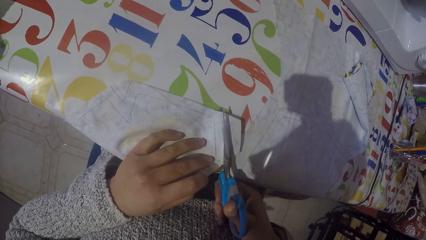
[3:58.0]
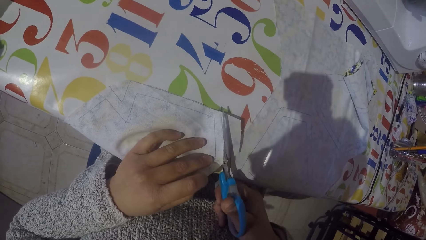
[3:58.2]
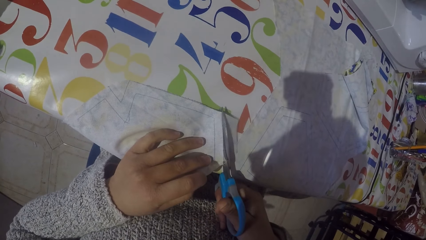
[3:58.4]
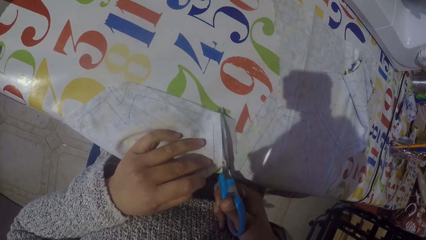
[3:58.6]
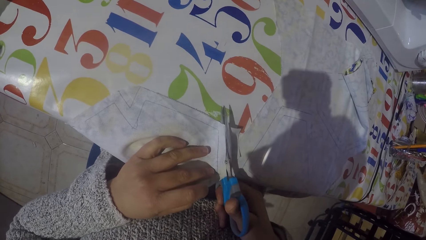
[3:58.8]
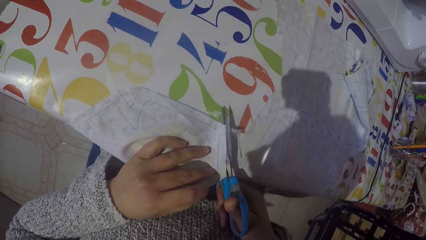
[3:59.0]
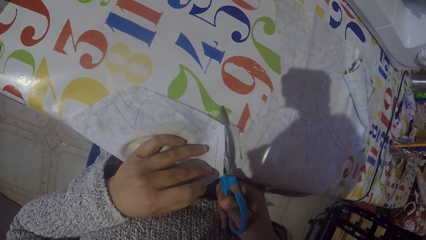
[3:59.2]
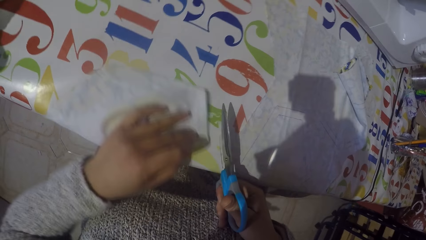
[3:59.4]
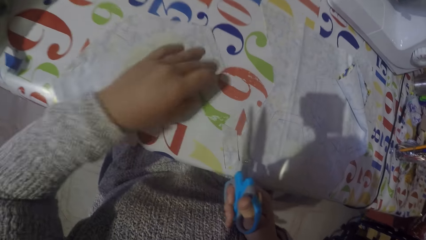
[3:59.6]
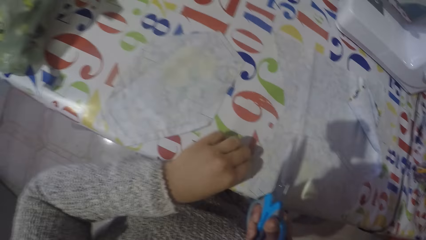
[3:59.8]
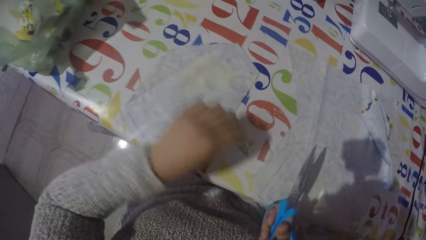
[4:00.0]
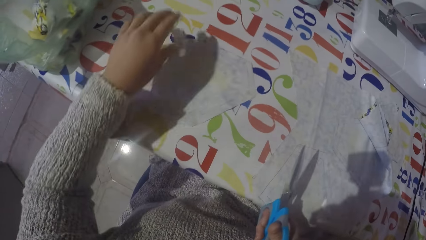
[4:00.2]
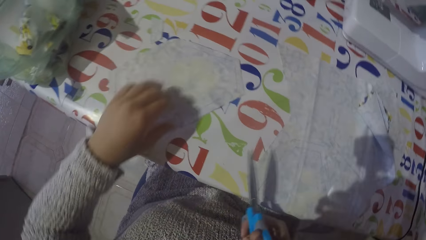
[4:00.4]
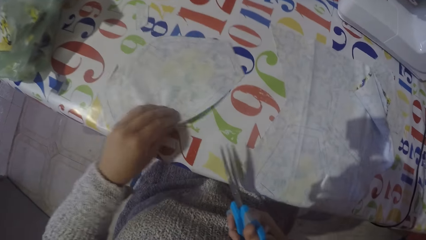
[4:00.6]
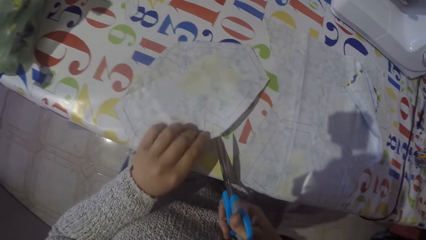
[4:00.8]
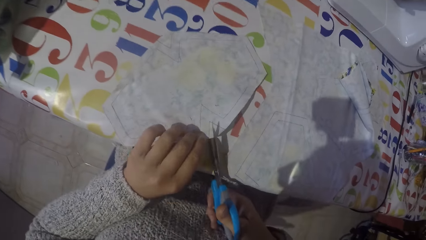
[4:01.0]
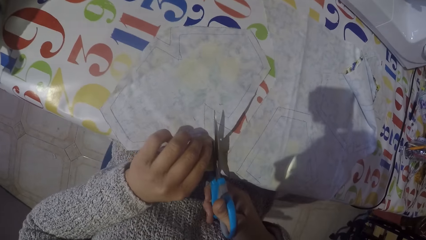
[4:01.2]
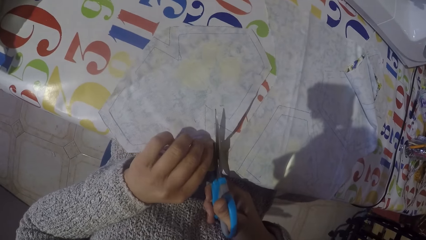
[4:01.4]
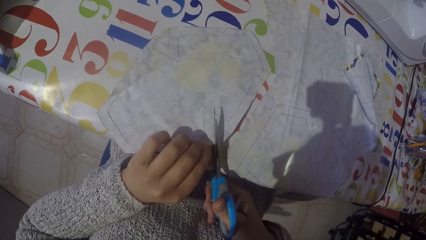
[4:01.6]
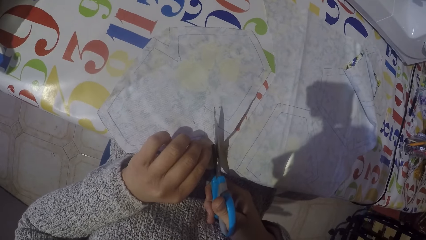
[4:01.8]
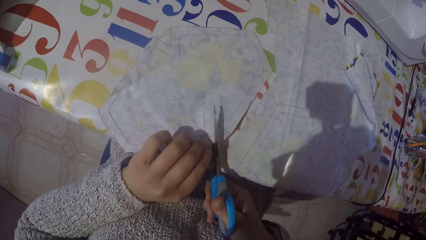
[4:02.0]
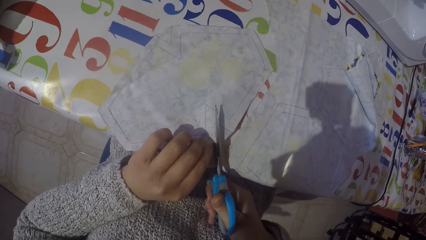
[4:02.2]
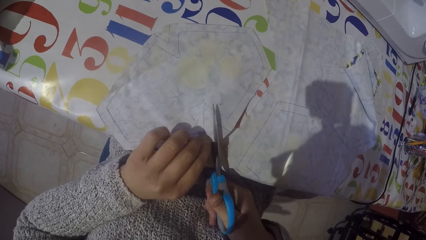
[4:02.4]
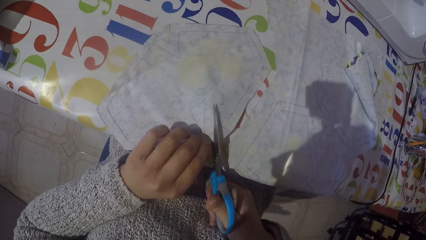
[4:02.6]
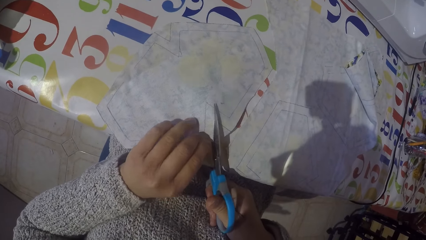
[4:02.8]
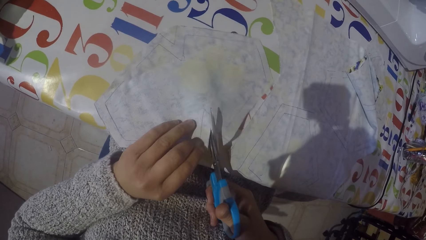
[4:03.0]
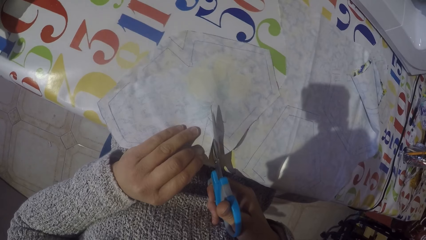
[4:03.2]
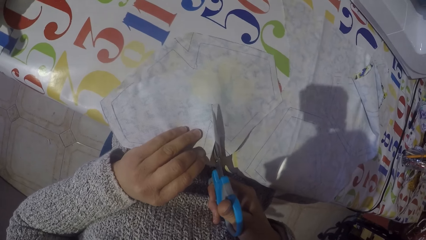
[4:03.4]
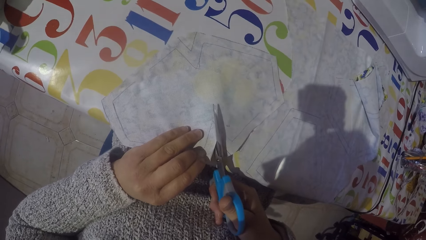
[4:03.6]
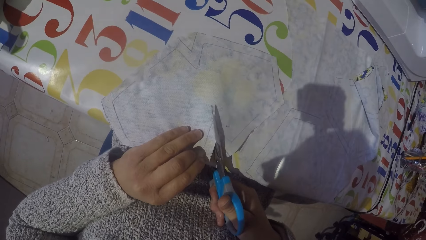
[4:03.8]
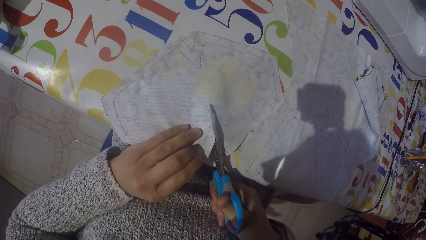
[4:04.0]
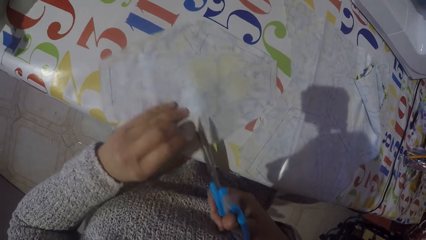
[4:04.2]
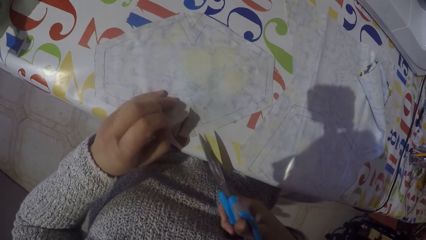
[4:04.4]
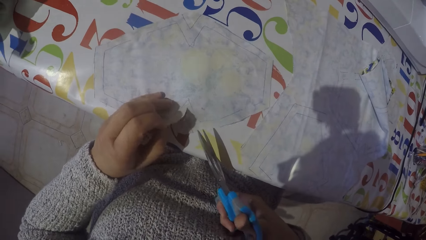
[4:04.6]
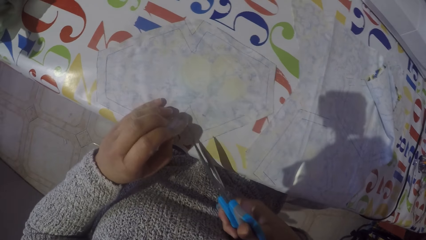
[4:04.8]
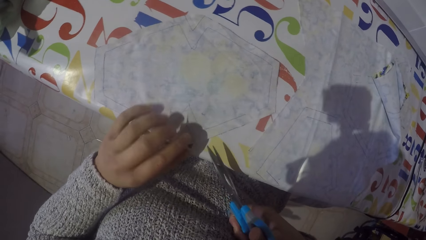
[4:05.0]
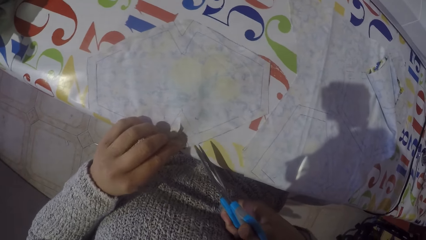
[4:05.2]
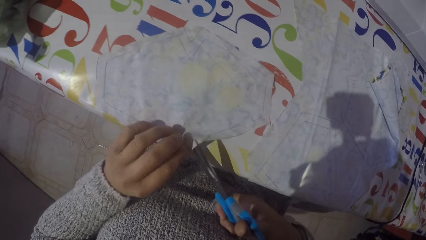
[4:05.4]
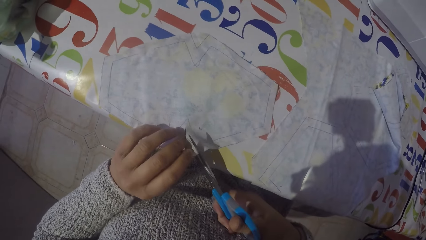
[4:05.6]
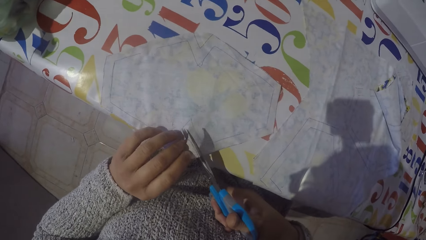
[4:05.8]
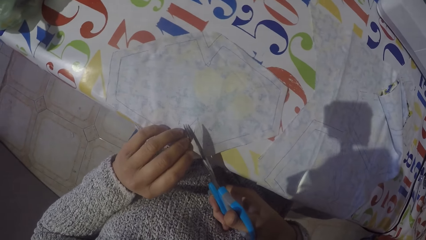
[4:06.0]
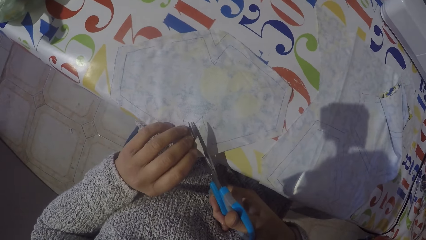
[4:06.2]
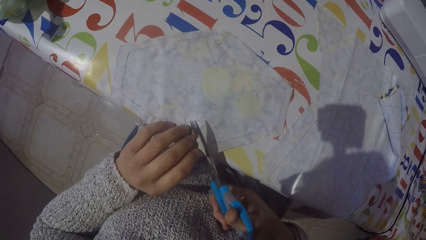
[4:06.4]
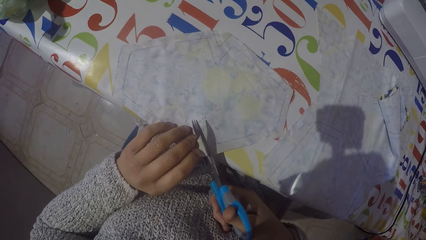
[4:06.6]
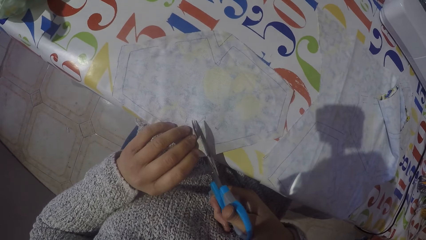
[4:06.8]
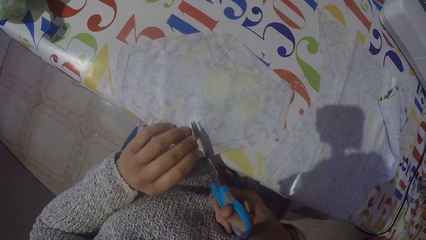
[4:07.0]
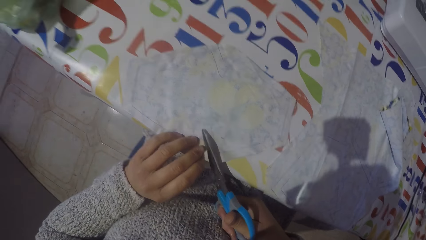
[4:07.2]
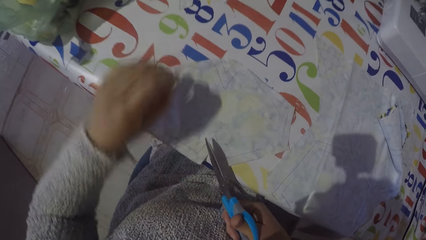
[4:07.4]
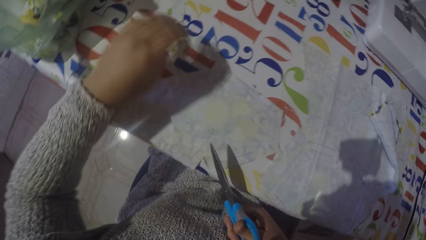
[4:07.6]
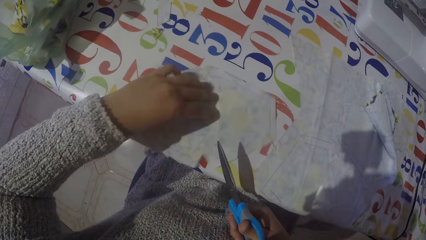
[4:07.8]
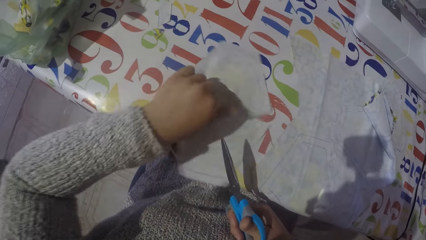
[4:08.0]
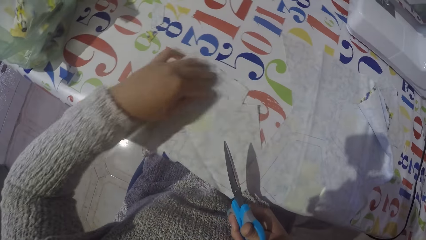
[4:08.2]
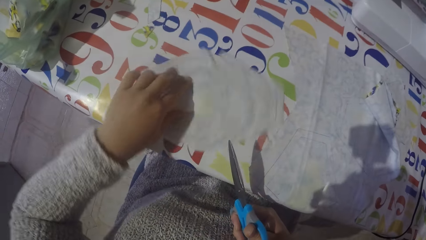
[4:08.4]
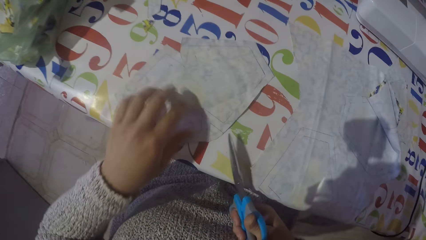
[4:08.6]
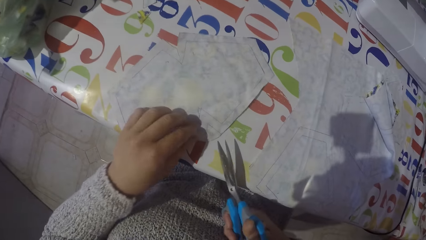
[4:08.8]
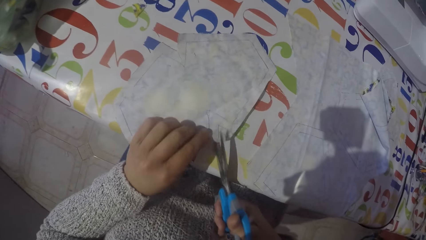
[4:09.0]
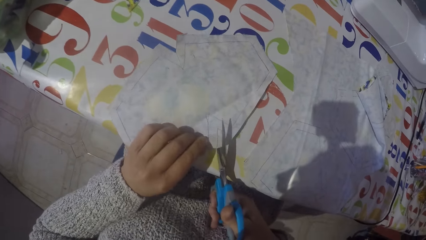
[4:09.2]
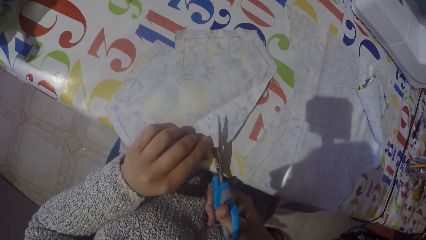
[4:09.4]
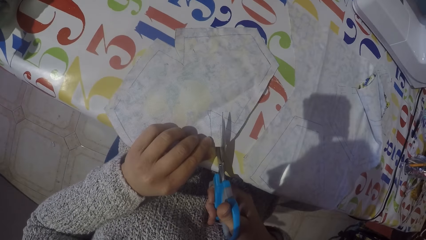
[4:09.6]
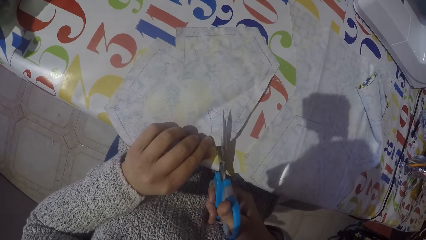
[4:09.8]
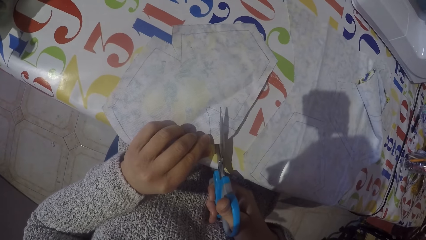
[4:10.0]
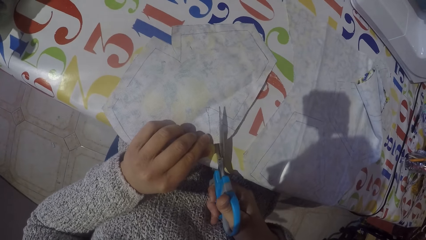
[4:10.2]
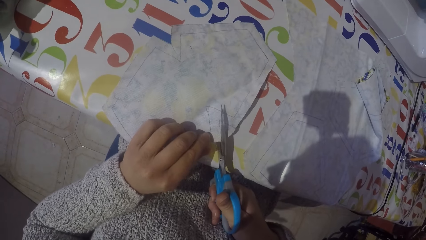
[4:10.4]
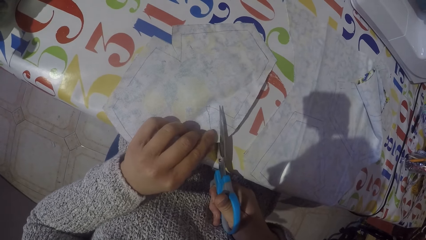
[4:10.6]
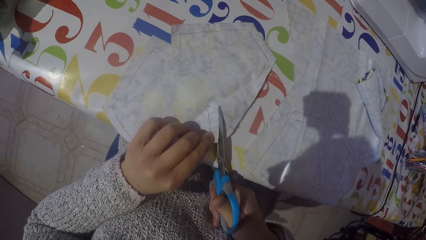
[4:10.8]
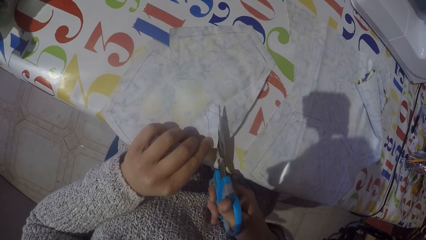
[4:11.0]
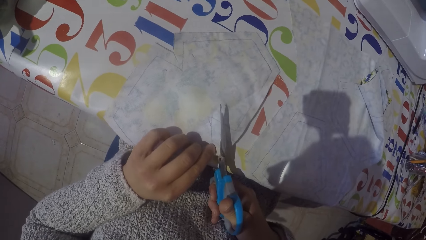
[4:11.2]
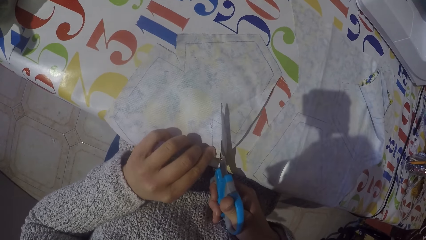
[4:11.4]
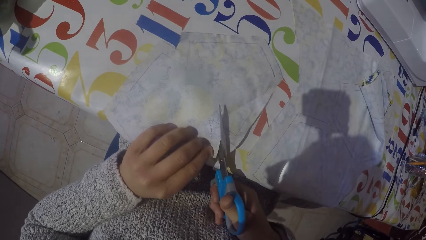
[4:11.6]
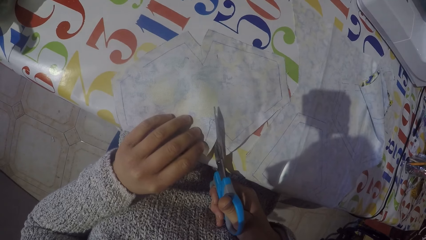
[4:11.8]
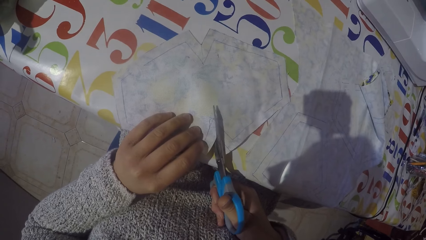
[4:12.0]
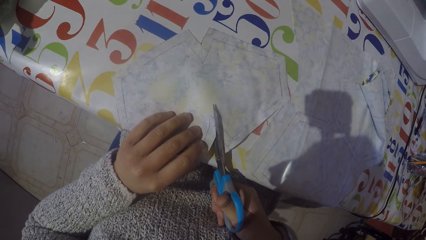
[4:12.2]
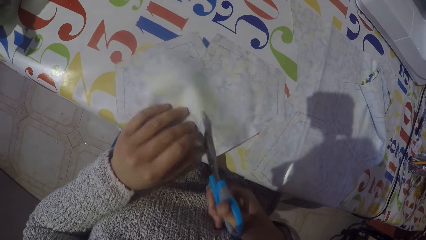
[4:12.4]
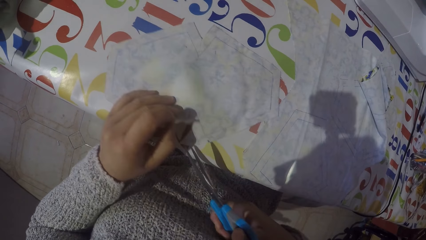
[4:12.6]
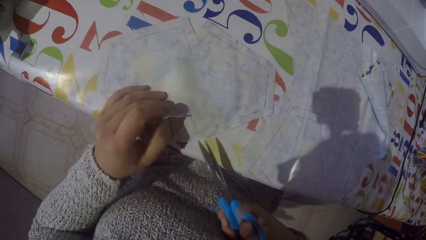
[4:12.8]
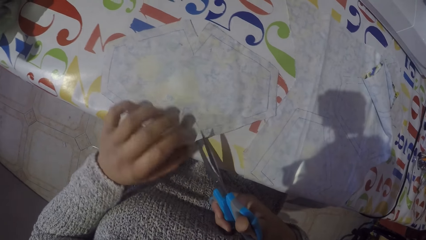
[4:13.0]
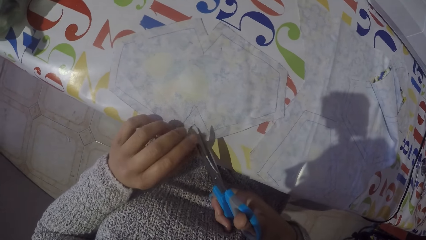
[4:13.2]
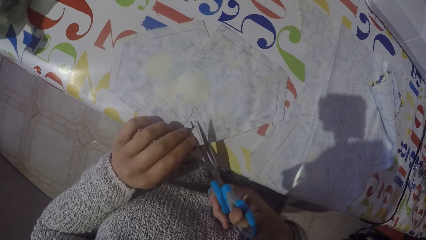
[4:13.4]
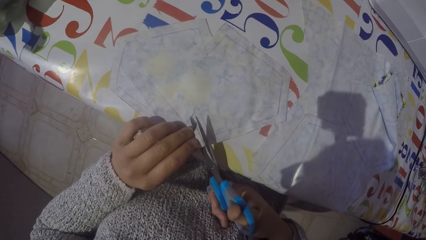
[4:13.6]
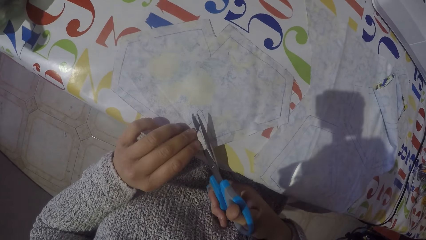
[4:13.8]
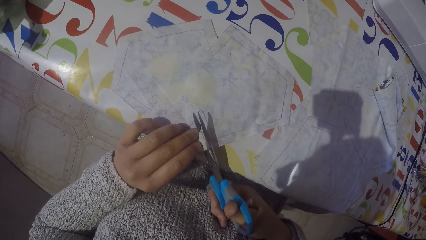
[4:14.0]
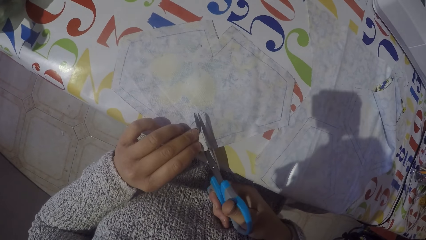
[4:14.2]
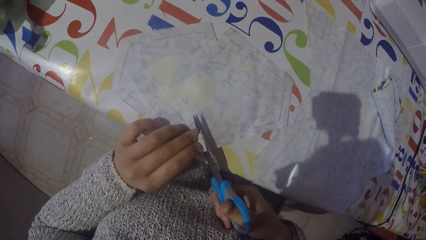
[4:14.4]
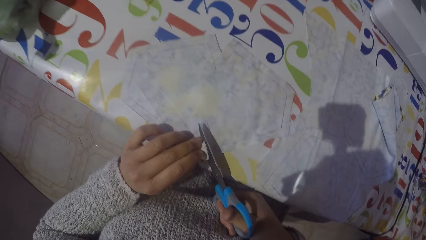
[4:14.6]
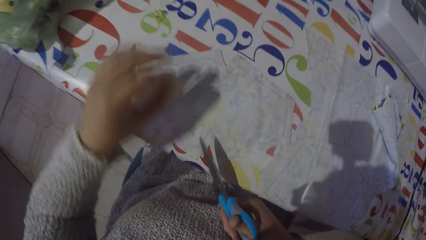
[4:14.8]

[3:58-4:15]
The camera wearer rotates the fabric. They cut the fabric with scissors.
